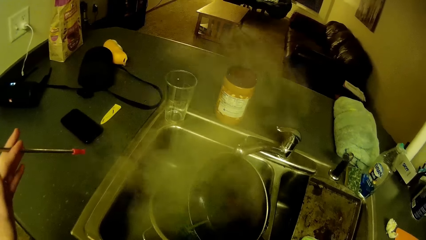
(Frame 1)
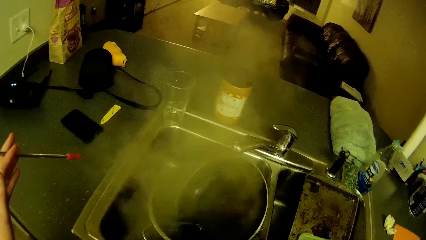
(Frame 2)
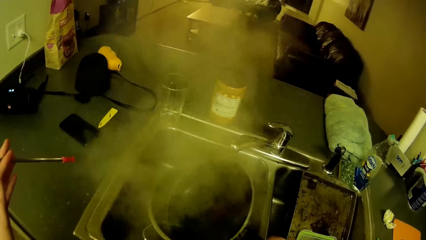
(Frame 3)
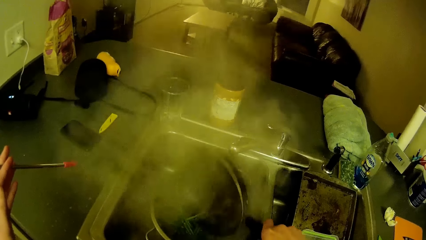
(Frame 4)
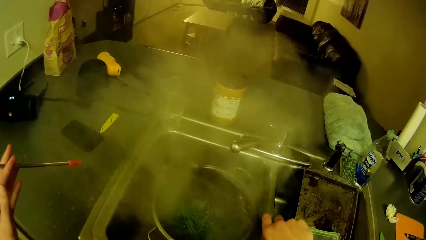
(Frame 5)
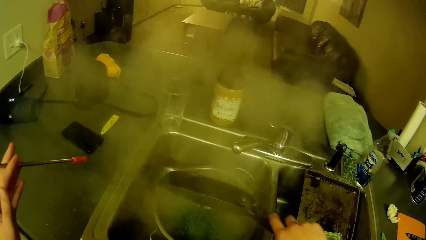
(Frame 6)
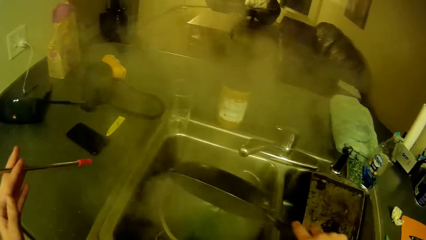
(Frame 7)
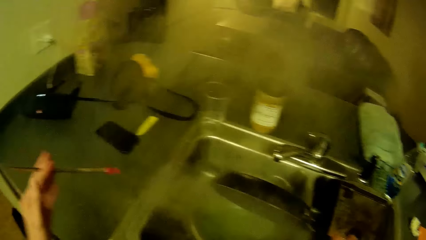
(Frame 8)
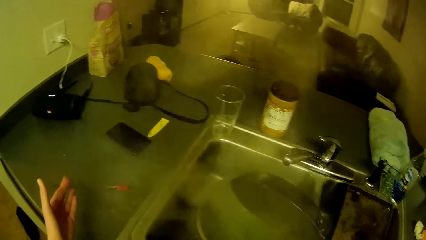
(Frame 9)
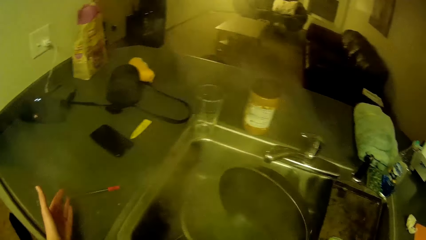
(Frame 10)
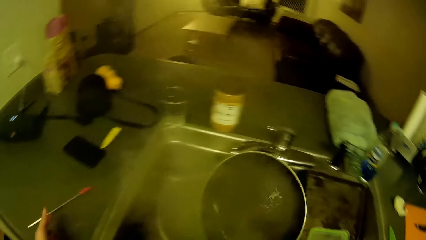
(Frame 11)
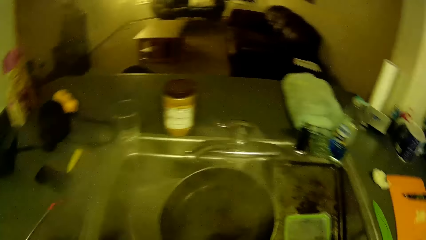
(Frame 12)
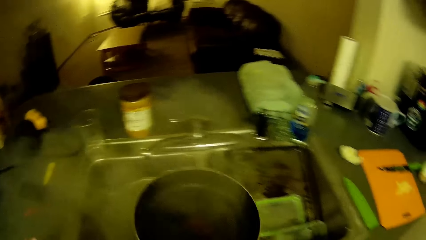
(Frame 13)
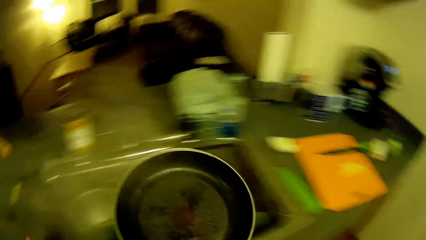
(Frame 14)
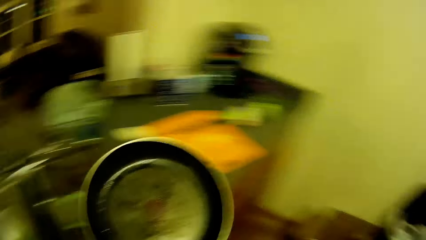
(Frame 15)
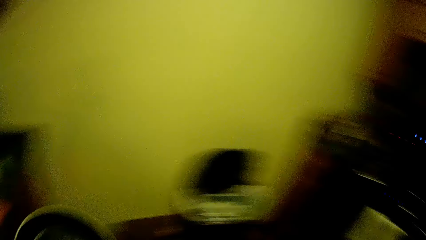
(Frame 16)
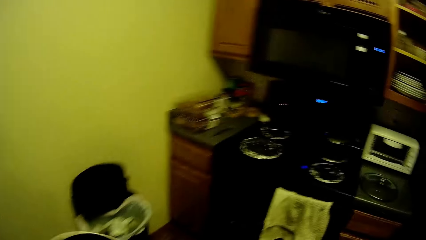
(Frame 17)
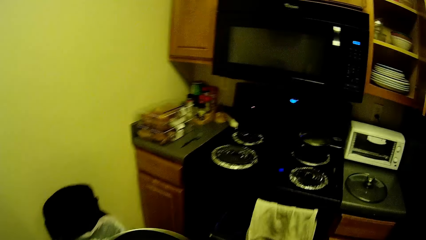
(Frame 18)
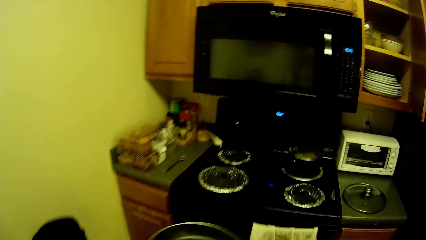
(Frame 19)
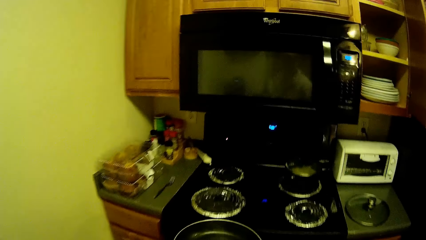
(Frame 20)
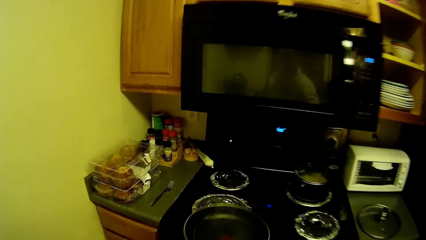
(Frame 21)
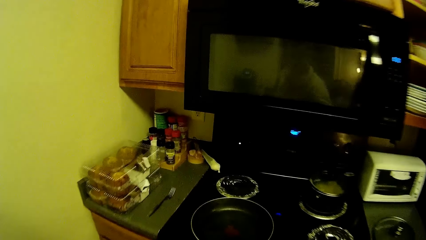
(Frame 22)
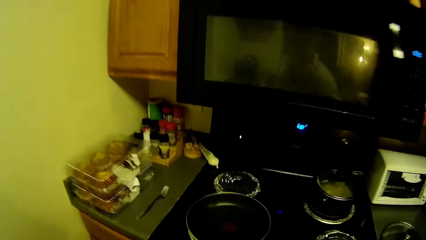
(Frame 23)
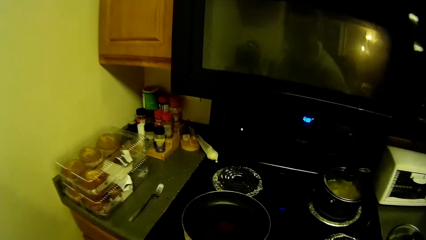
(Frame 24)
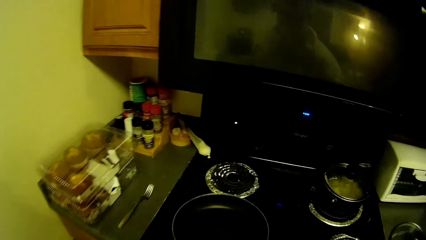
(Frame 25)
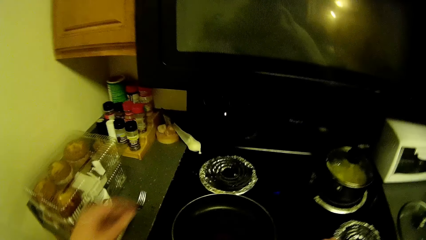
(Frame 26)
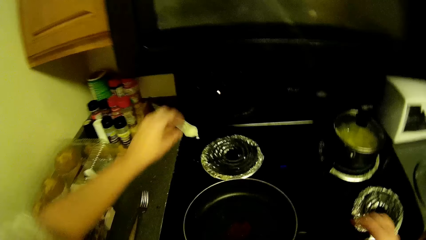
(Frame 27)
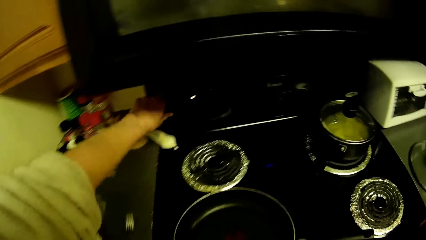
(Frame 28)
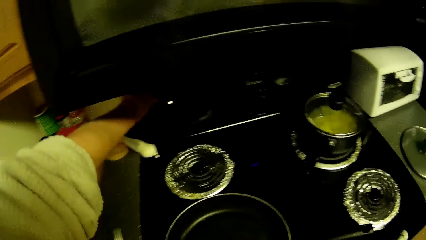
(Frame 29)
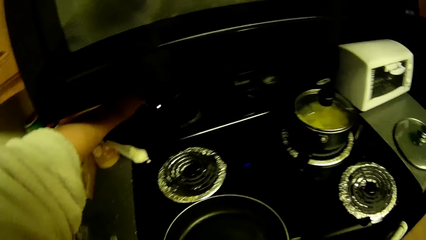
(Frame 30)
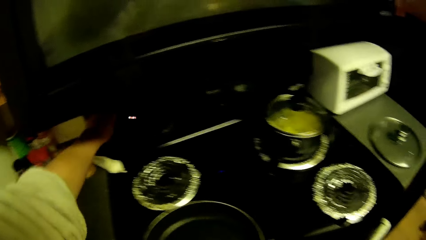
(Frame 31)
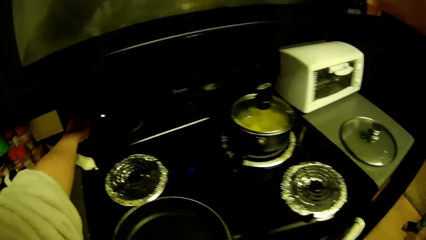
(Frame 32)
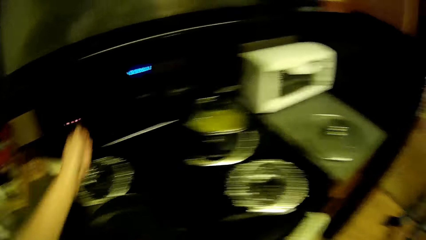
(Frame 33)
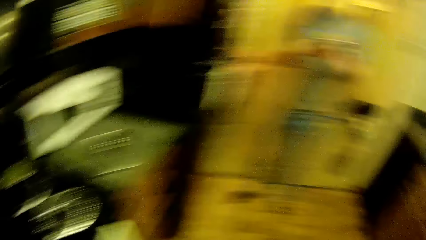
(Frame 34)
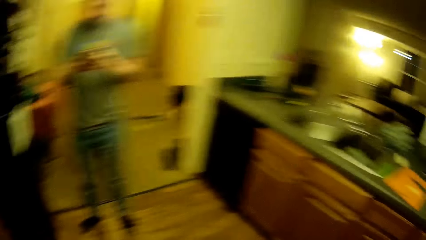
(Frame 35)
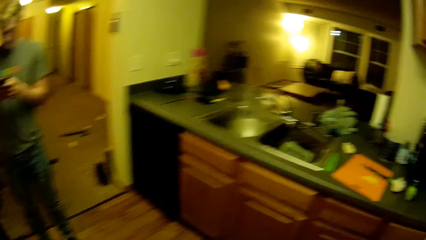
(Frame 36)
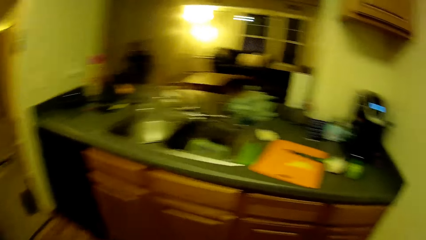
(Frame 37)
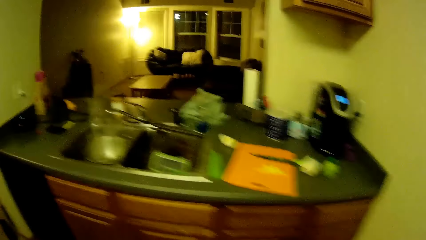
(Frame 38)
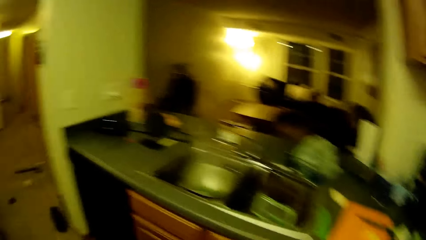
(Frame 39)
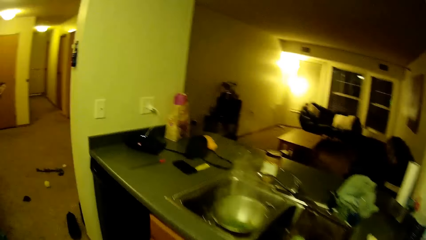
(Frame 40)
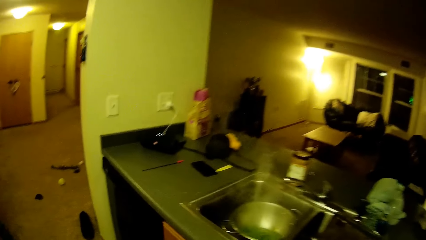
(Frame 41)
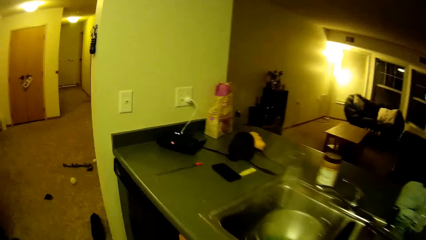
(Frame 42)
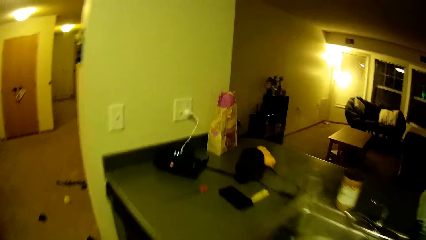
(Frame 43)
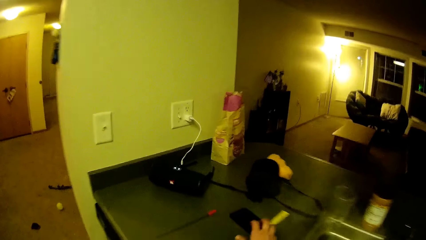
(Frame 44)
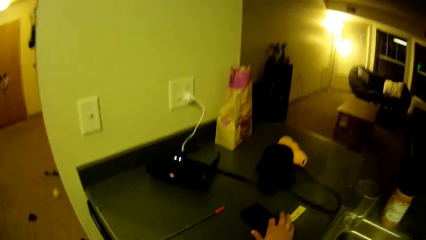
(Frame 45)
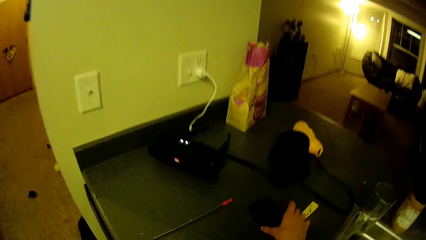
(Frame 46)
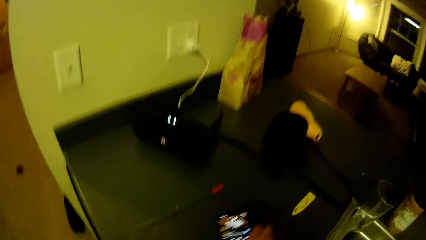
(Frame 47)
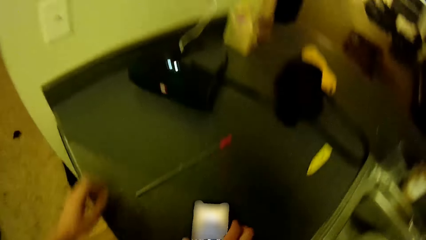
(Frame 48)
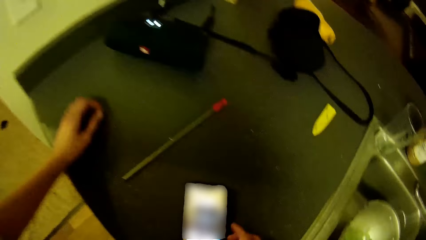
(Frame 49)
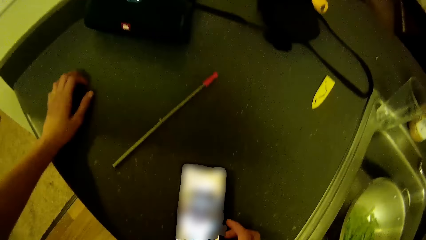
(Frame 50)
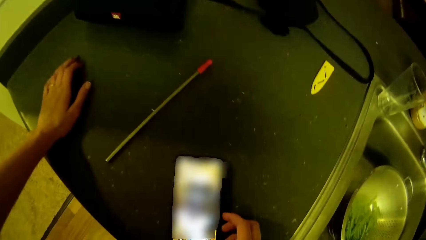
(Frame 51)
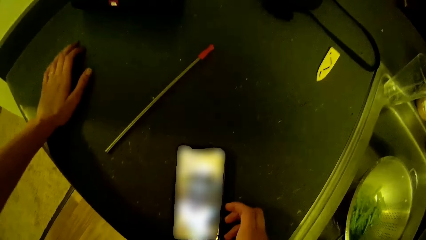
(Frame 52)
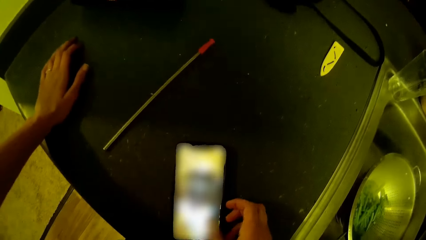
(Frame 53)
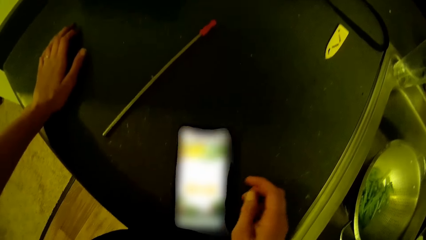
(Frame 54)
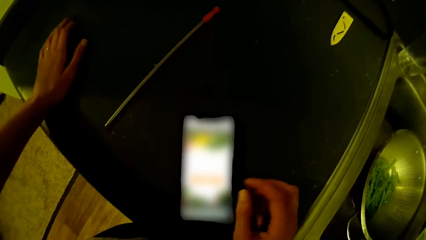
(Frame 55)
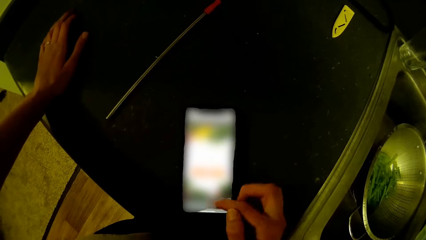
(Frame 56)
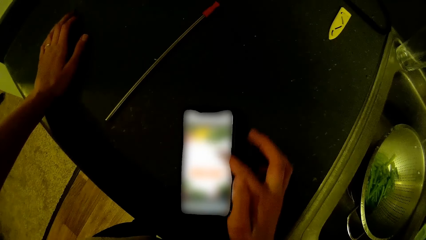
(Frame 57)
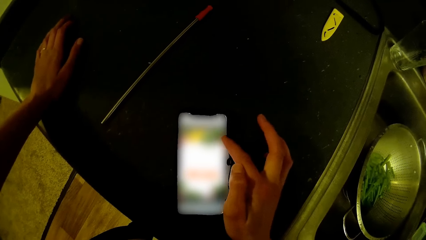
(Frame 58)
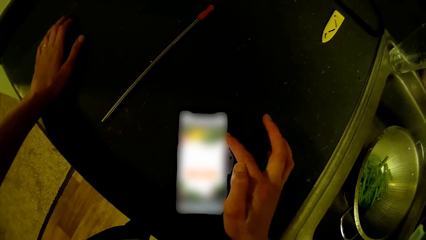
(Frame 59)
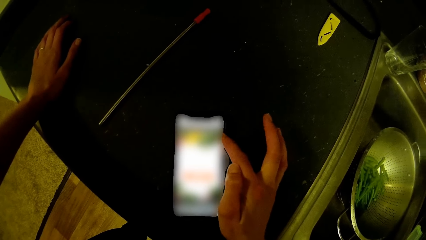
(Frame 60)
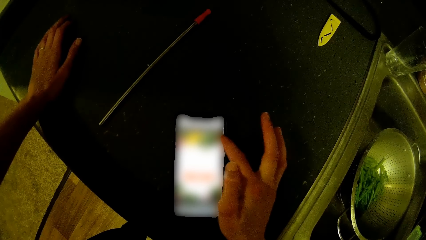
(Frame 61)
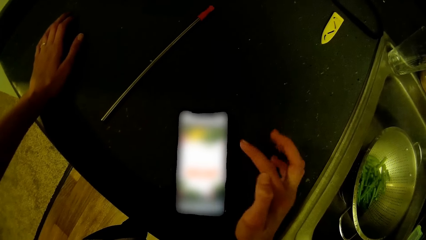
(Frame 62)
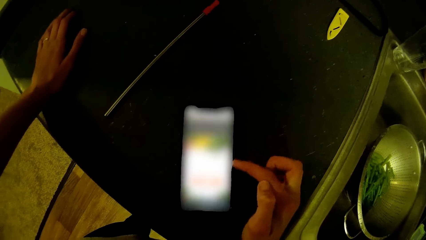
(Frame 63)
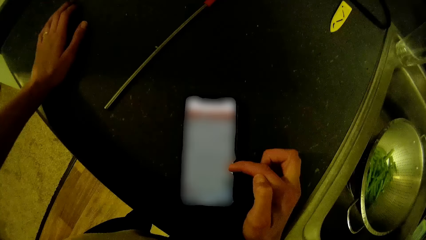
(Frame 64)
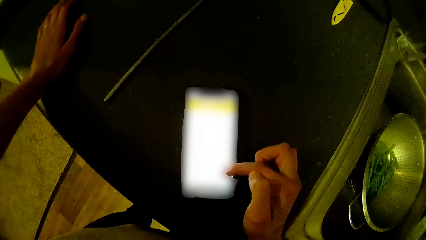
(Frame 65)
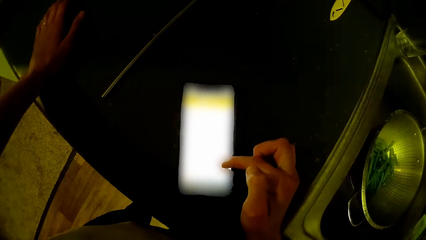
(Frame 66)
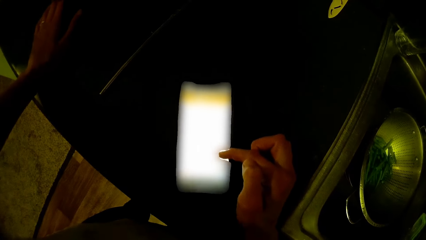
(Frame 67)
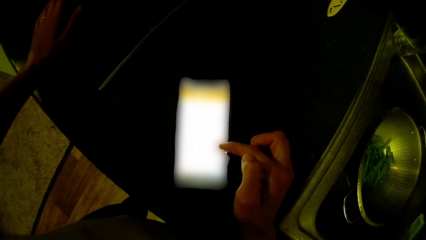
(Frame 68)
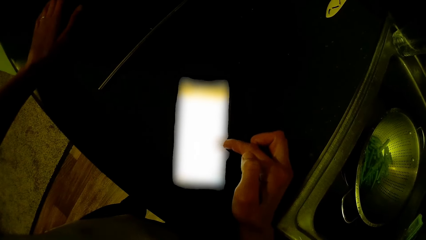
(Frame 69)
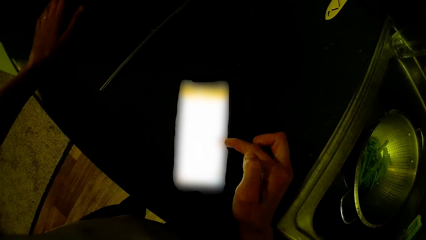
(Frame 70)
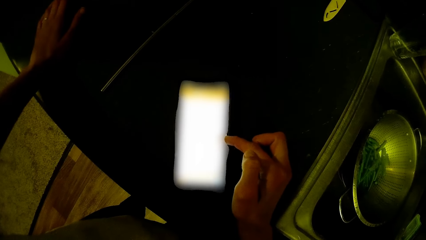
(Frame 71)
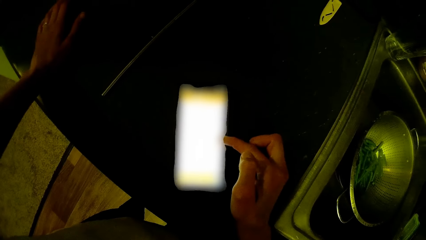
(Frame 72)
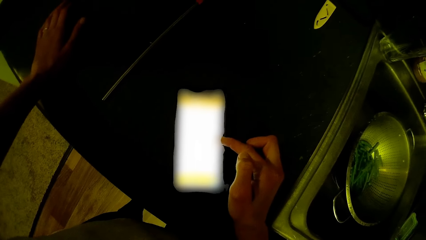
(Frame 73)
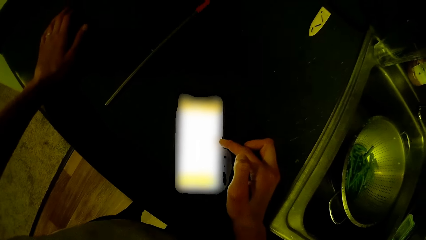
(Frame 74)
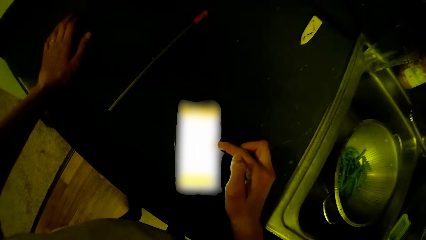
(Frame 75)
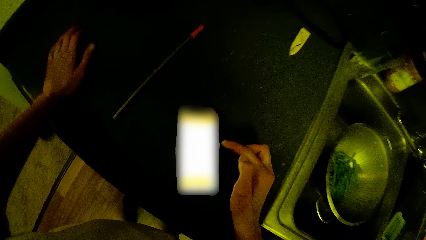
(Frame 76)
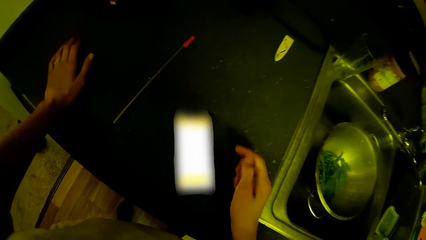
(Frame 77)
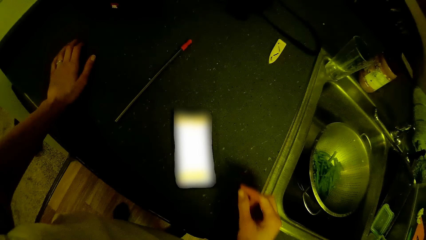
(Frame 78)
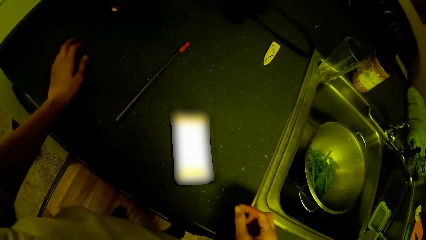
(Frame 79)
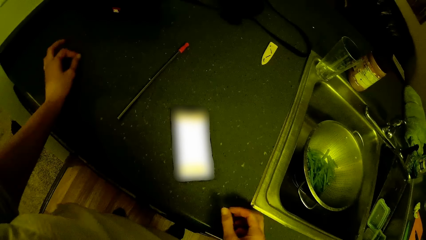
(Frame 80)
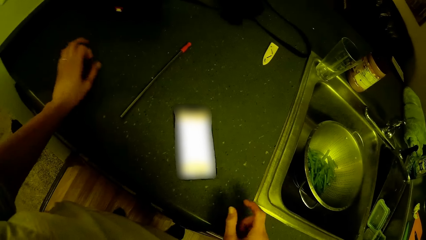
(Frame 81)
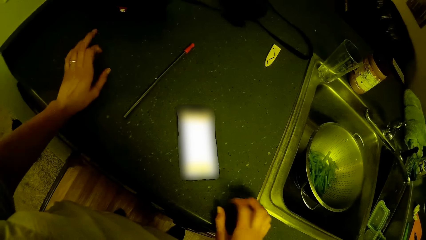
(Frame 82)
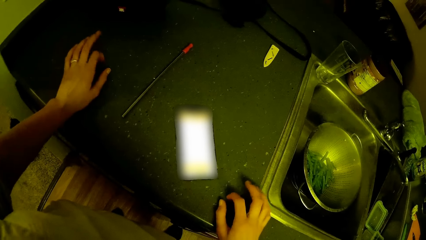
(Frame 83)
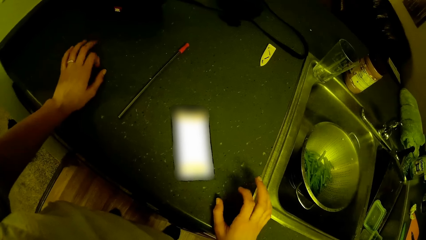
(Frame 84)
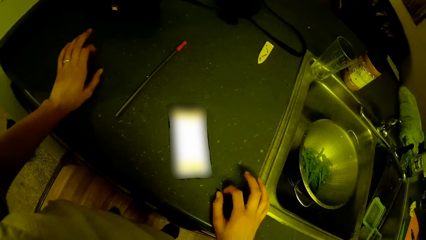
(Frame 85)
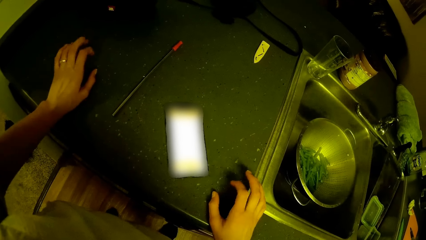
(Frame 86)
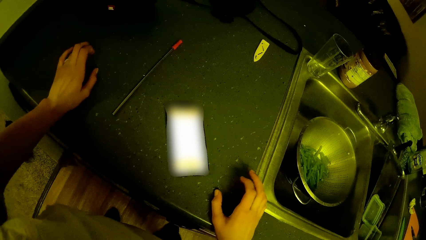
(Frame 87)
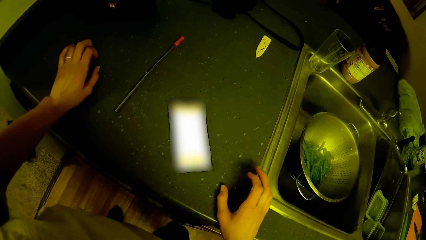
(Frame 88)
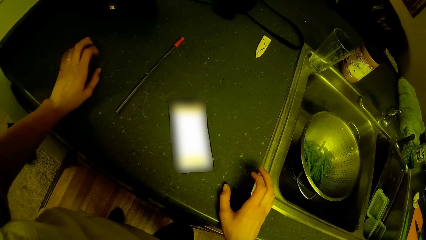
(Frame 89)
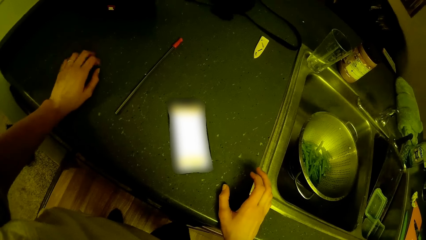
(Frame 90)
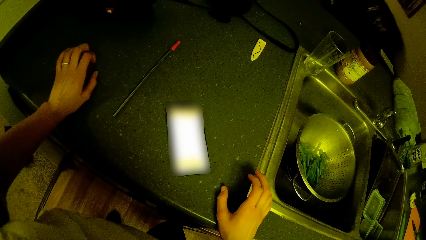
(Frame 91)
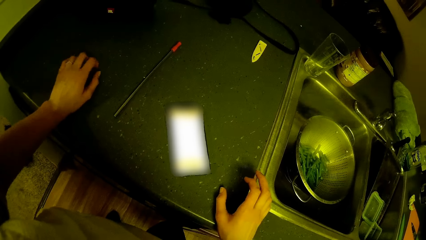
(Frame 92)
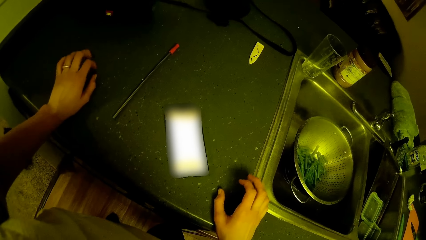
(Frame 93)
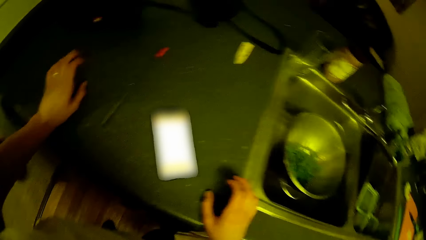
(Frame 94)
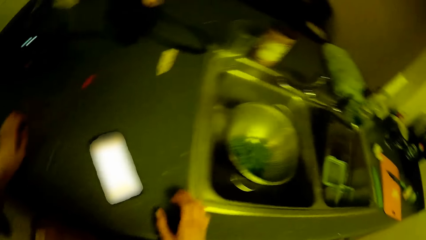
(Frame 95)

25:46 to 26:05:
The camera wearer drops the stirrer on the kitchen countertop. She places the frying pan on the cooker. She turns a switch on the cooker with her left hand. She walks around. She moves a phone on the kitchen countertop with her right hand and picks up the phone. She places her left hand on the kitchen countertop. She uses the phone. She presses the phone on the kitchen countertop with her right hand. She taps her fingers on the kitchen countertop.
